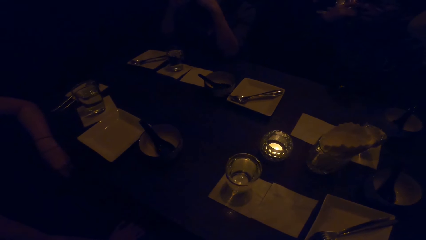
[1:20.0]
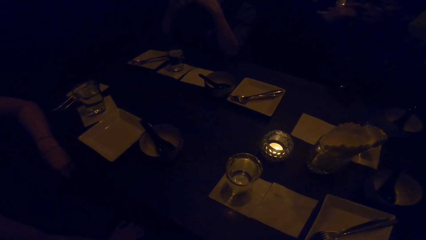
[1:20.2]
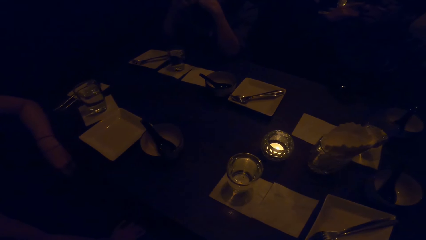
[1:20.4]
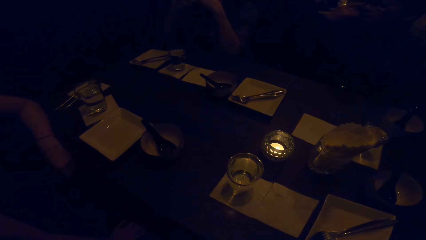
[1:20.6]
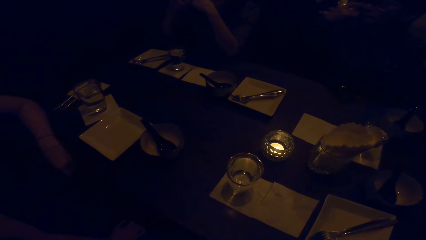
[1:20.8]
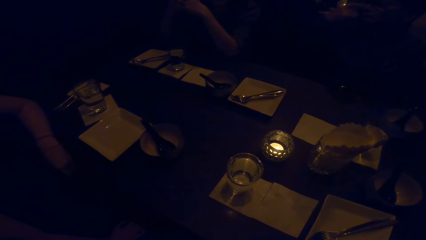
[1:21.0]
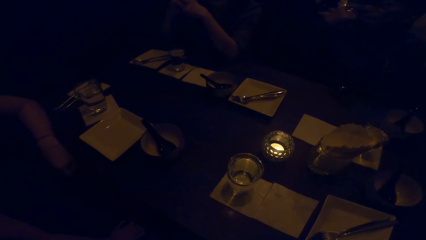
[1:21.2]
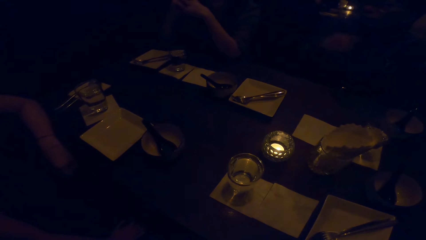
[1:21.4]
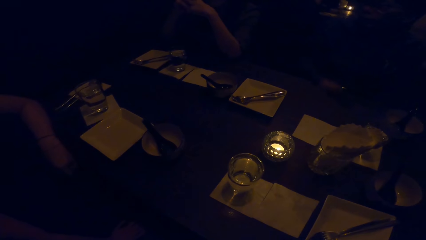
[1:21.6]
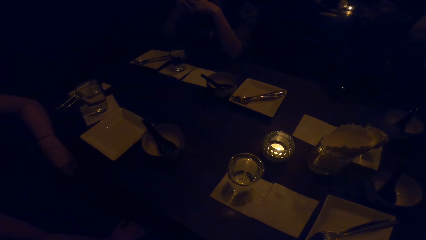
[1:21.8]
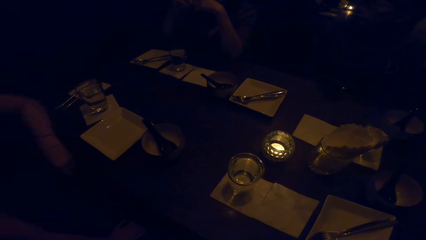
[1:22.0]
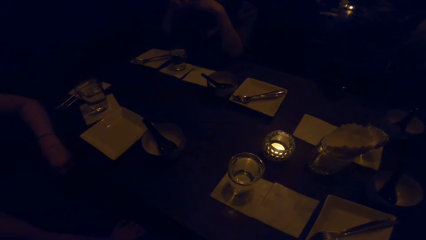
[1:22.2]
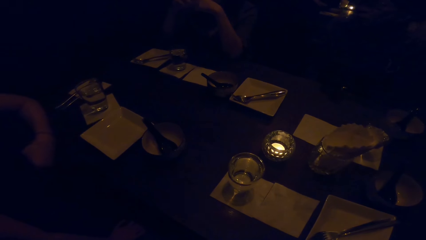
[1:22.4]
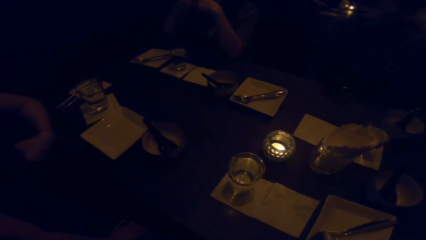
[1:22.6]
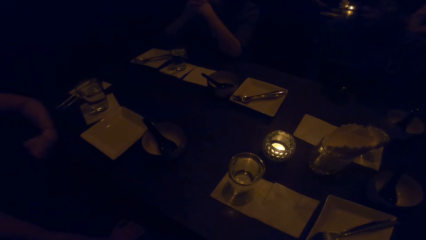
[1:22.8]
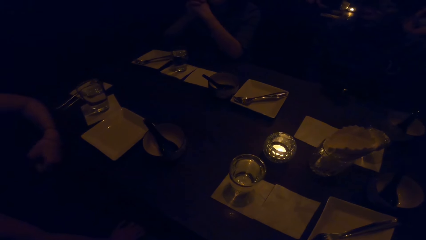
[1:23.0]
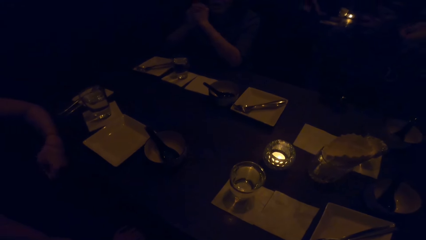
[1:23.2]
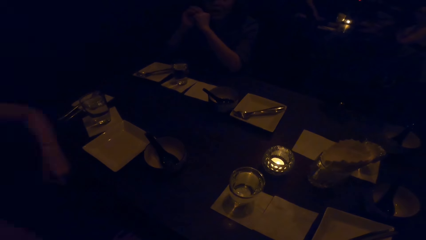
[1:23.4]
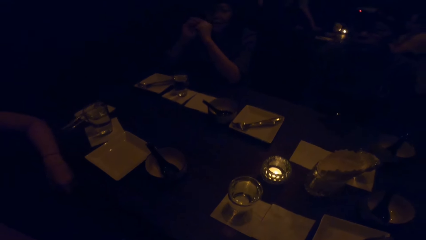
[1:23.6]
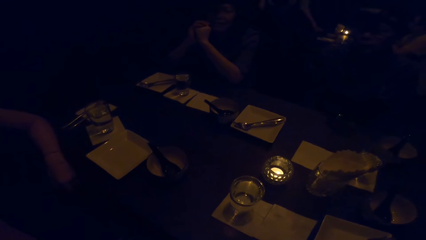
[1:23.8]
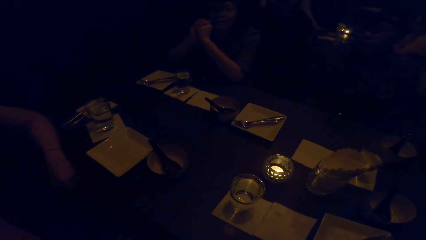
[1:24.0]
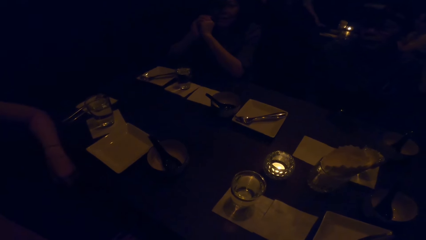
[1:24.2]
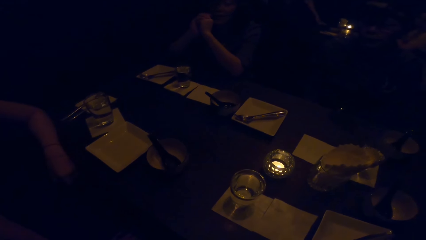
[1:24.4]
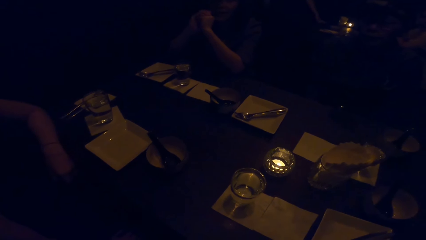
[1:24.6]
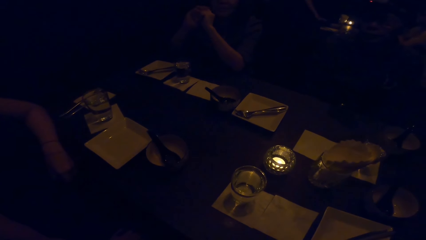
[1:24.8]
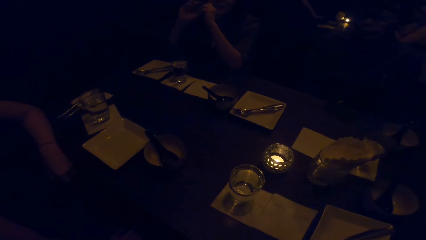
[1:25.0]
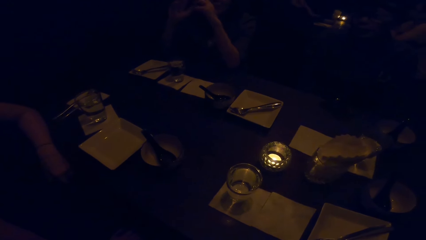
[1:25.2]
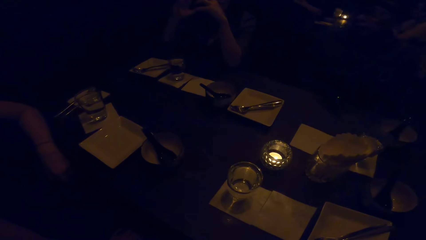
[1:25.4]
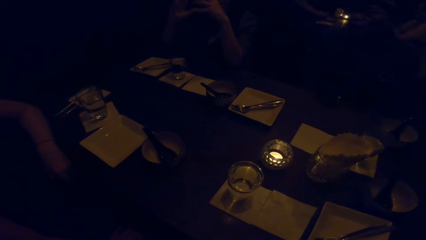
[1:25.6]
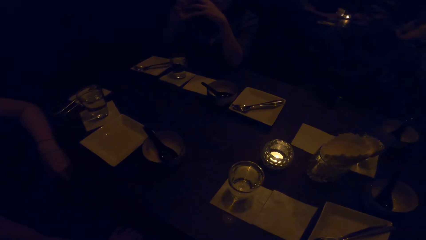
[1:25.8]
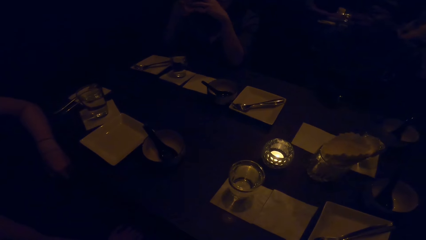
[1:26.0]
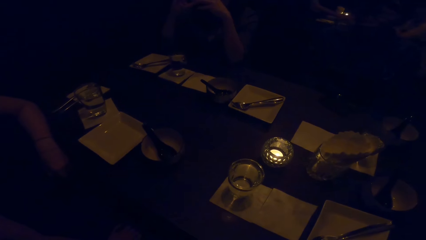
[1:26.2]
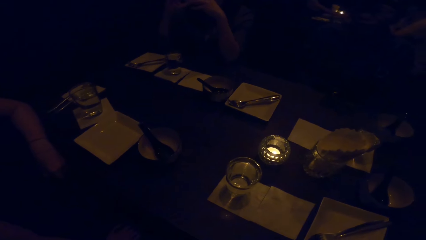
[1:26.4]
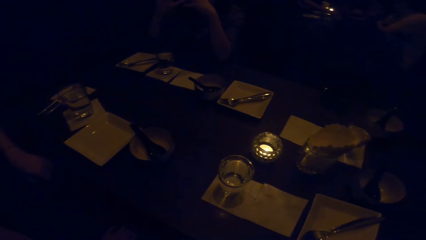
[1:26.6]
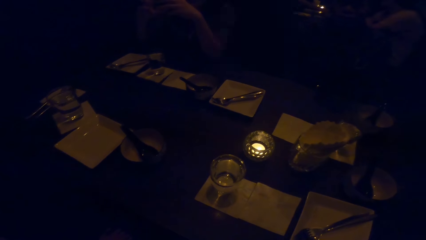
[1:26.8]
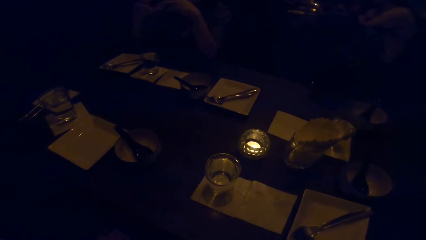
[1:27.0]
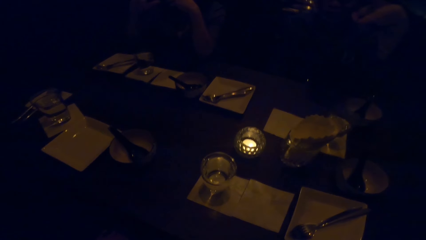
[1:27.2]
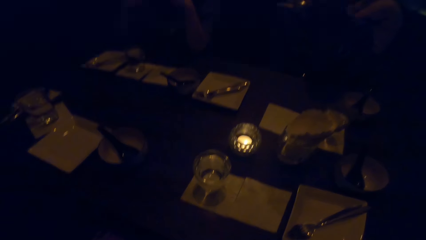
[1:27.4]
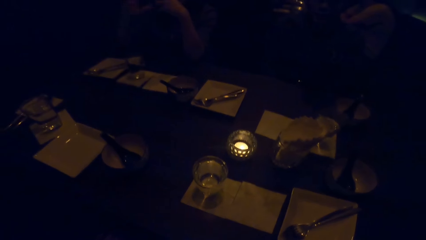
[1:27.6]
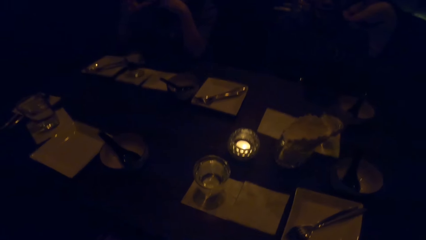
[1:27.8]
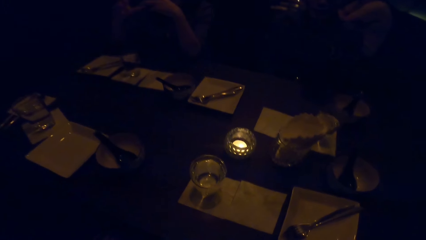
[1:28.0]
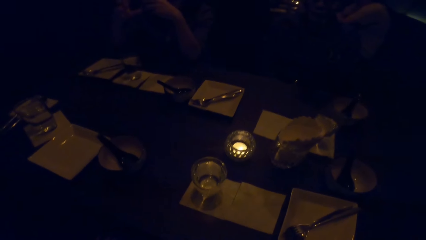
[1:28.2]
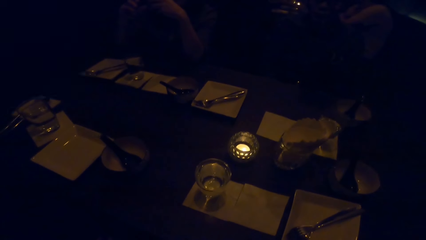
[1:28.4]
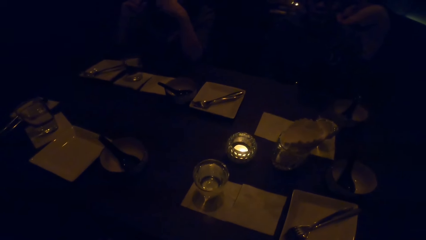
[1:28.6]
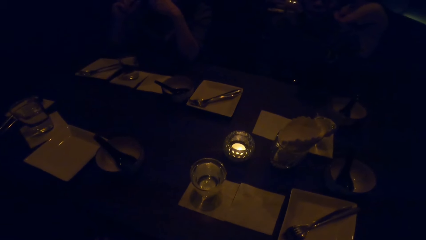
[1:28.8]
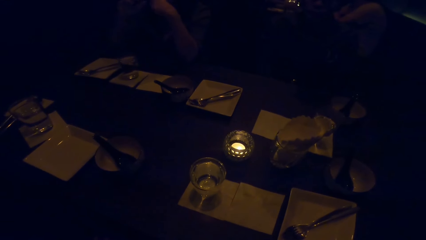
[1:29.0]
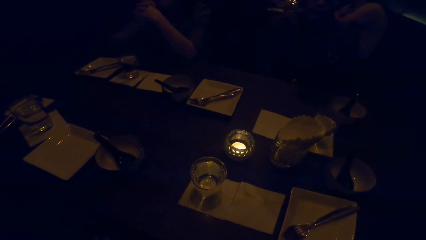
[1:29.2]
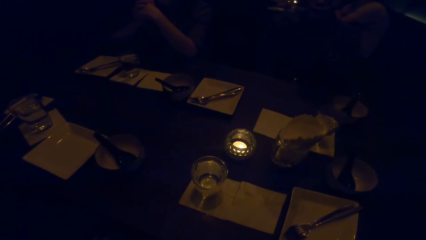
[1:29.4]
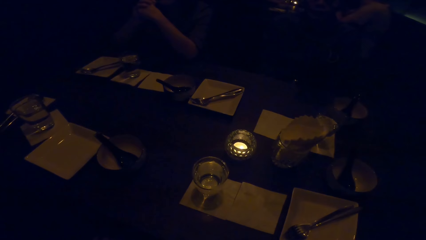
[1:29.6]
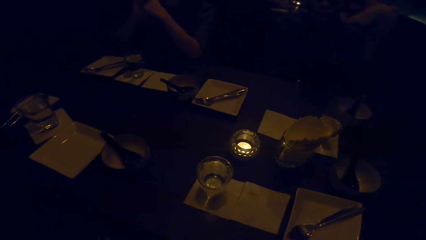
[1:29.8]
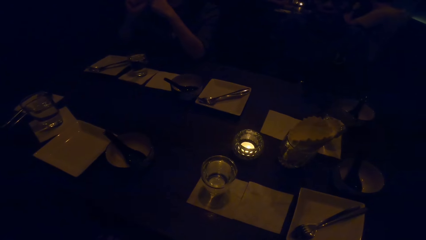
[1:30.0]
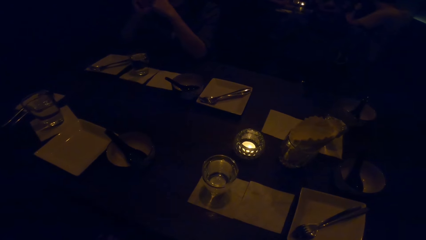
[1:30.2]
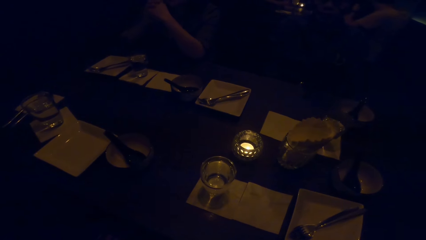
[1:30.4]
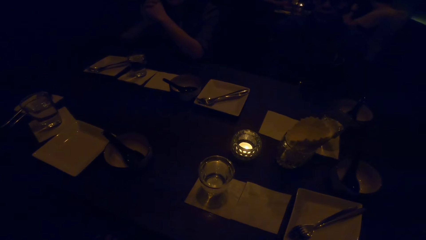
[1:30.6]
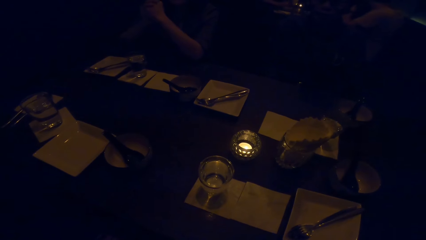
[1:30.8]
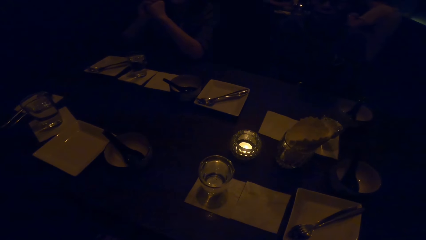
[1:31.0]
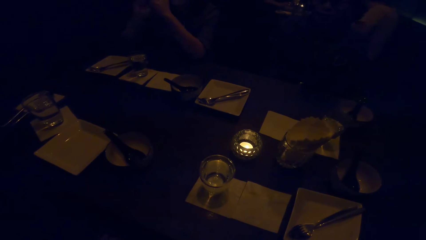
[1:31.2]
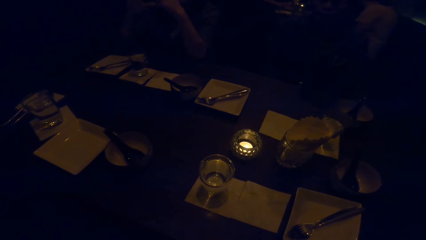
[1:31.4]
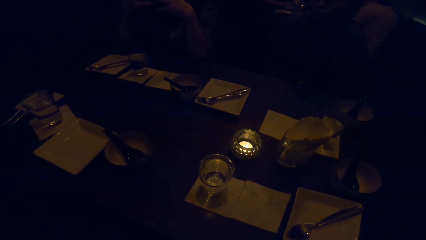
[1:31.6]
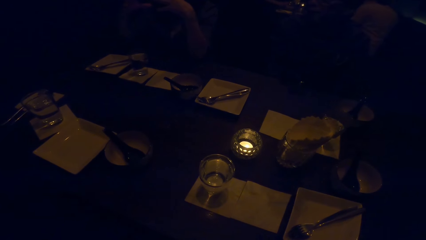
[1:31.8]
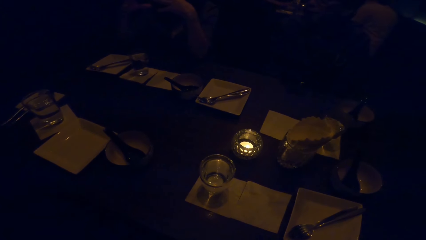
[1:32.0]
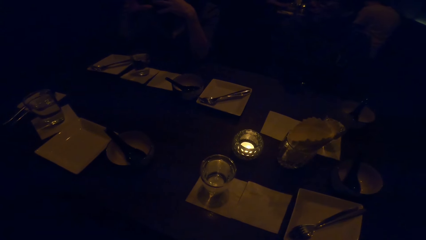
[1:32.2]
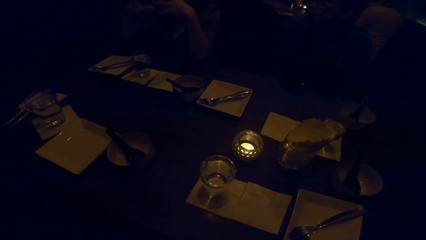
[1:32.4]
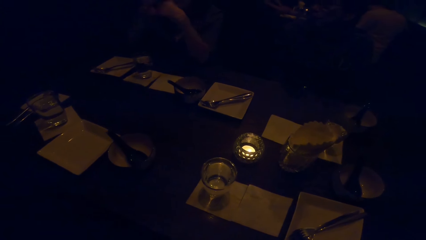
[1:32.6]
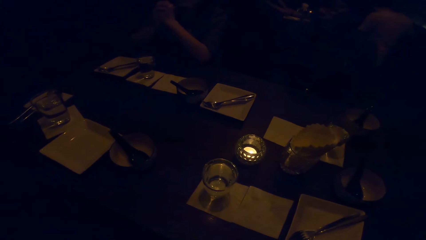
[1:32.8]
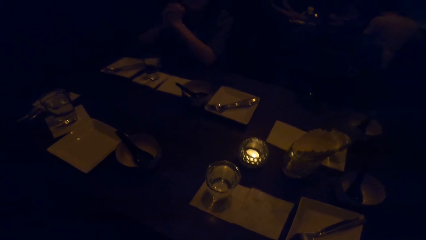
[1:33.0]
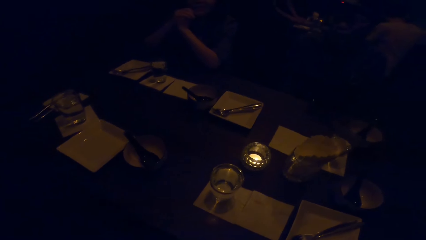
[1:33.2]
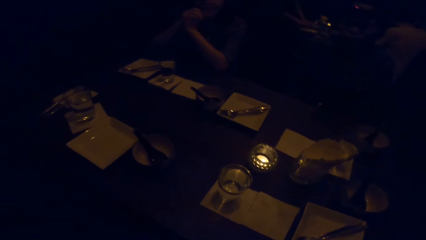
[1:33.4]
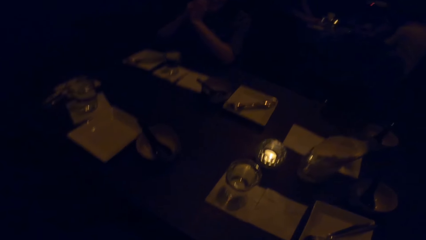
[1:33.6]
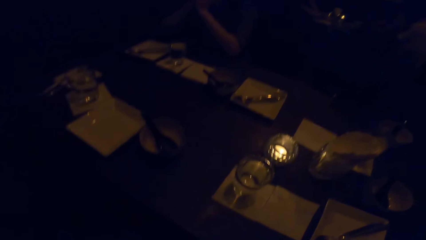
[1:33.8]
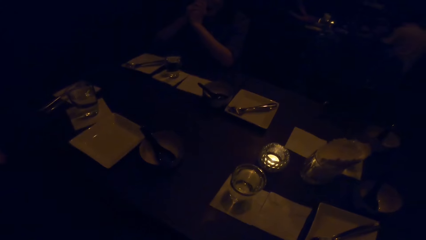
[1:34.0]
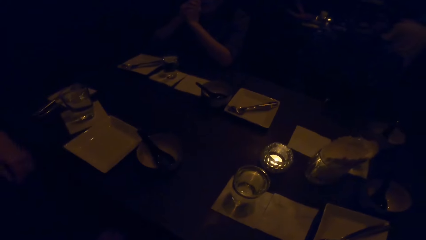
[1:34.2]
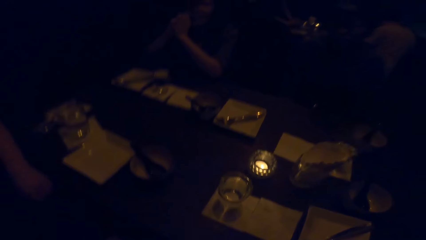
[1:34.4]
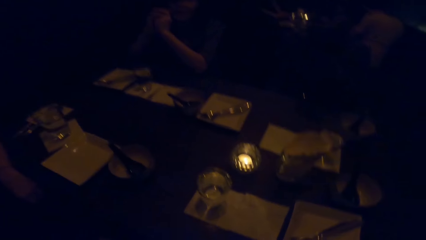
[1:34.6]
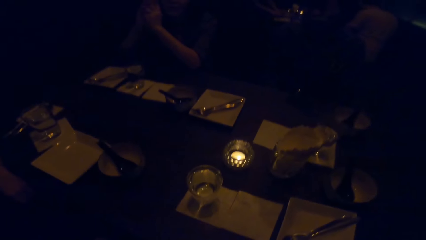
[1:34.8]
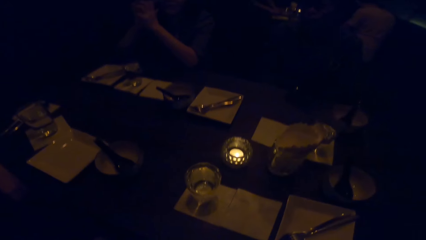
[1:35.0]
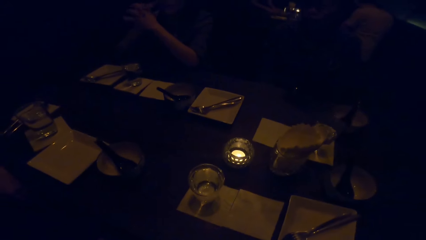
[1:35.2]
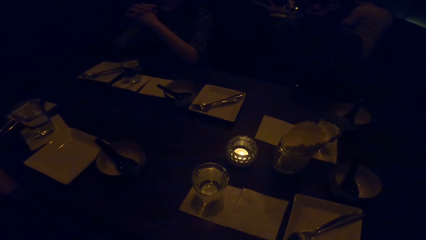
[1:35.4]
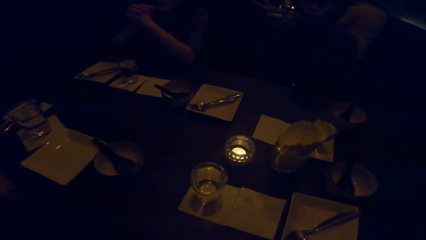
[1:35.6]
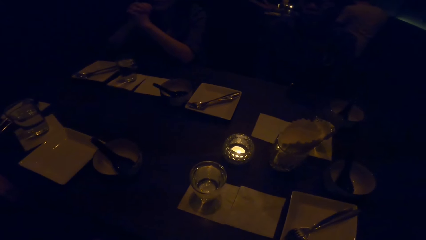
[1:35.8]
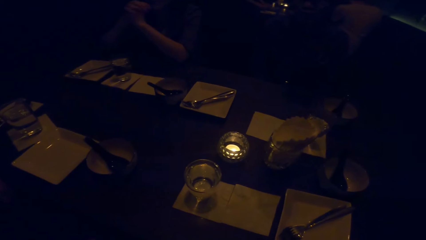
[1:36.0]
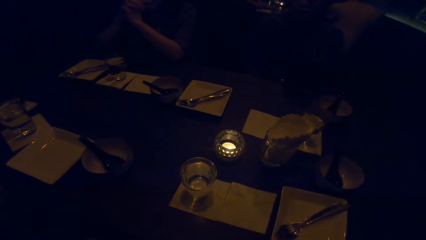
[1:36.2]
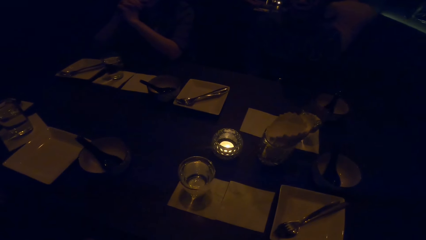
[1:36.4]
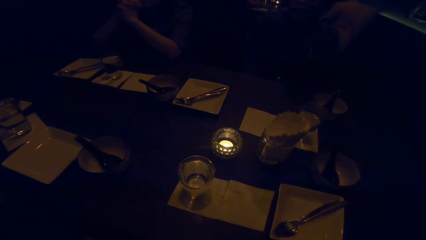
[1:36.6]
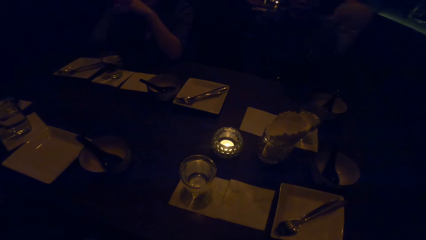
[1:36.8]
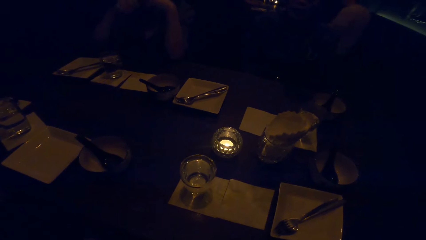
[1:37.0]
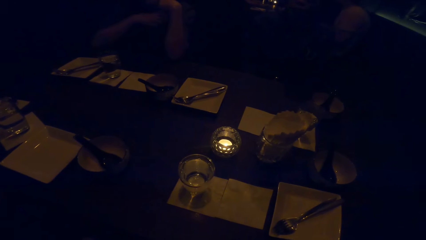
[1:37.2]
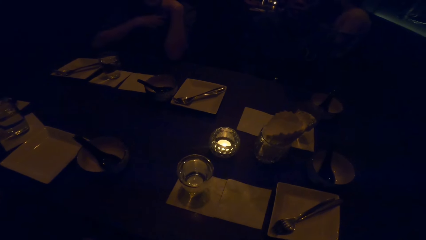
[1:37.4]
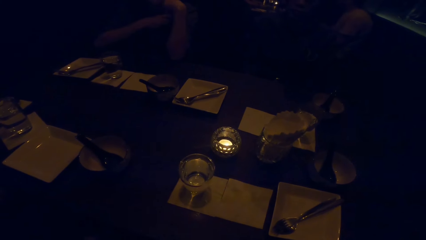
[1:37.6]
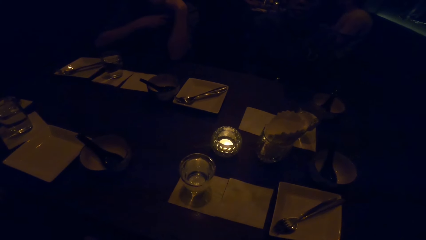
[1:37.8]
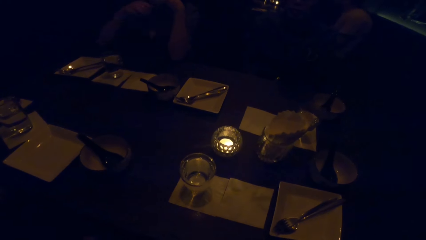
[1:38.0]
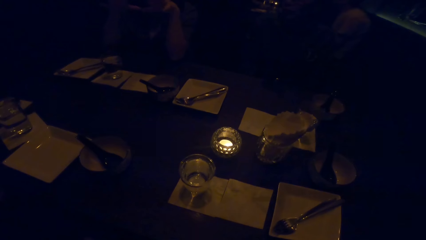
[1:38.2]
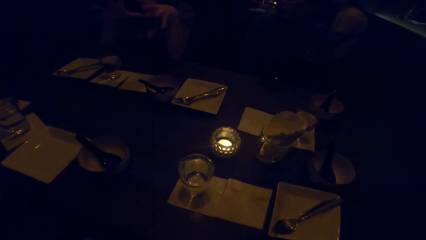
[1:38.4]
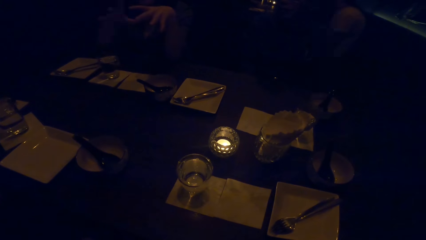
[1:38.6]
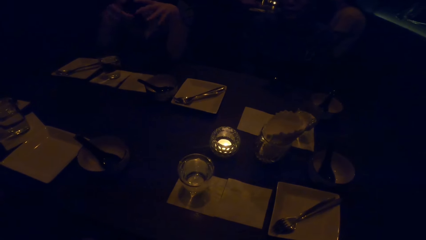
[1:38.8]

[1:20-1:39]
A woman gestures her hands.
